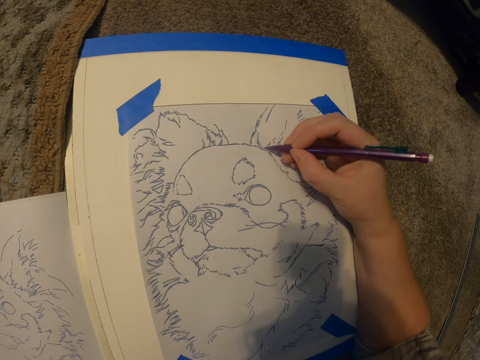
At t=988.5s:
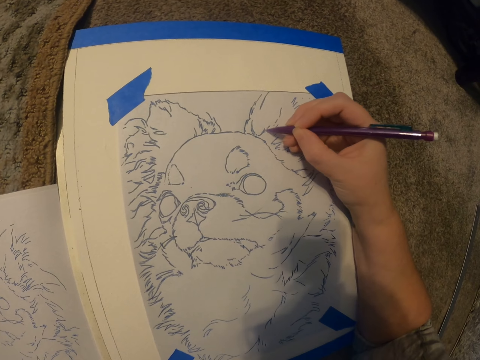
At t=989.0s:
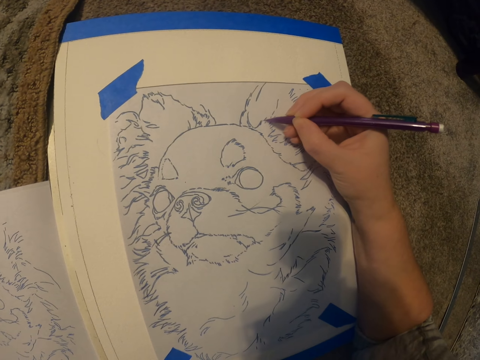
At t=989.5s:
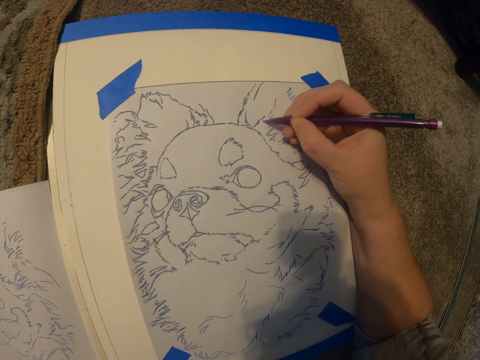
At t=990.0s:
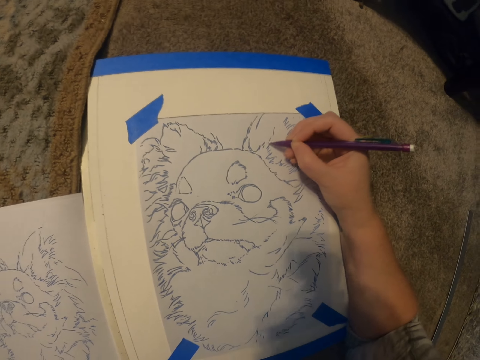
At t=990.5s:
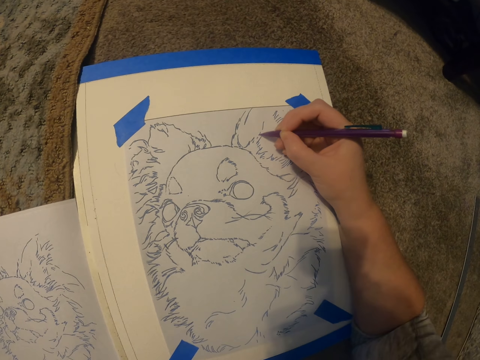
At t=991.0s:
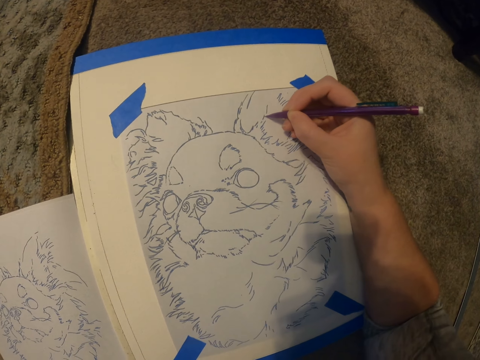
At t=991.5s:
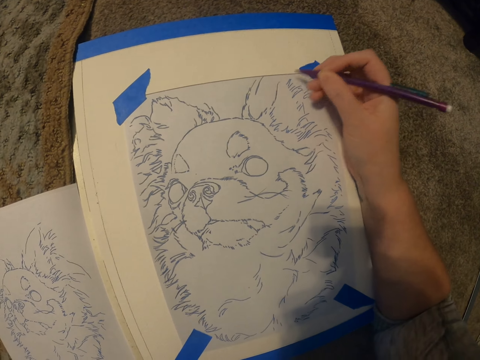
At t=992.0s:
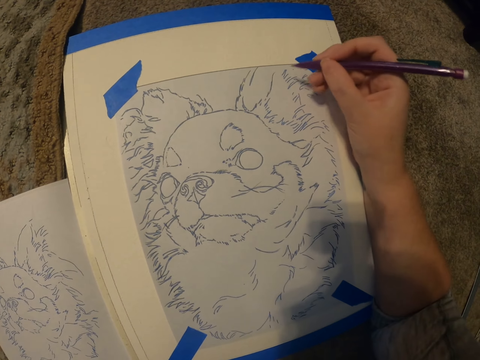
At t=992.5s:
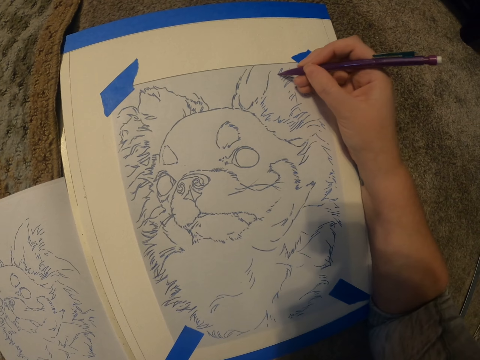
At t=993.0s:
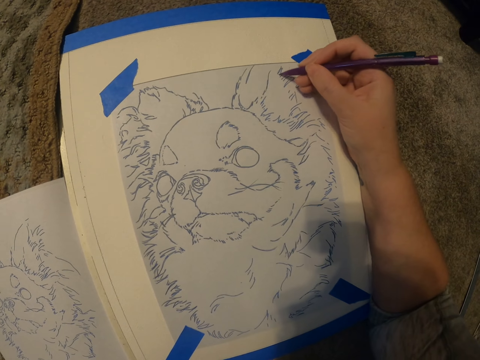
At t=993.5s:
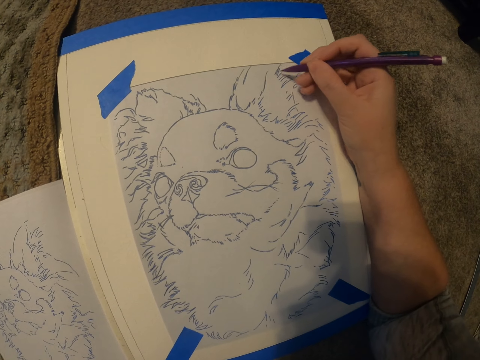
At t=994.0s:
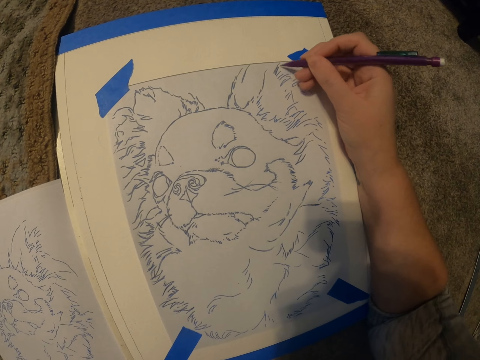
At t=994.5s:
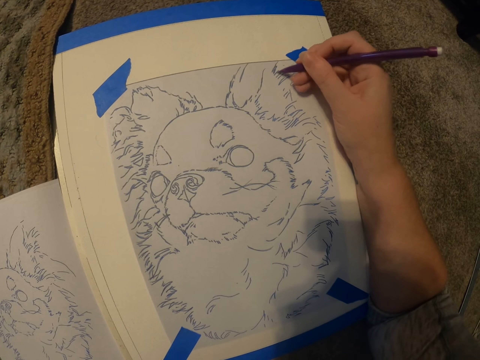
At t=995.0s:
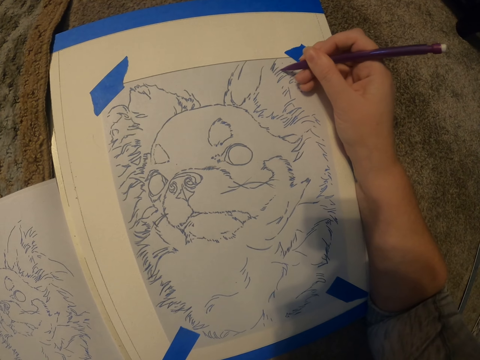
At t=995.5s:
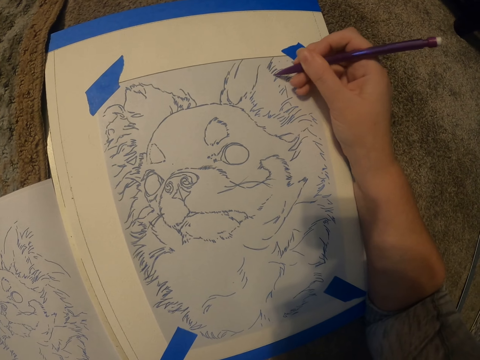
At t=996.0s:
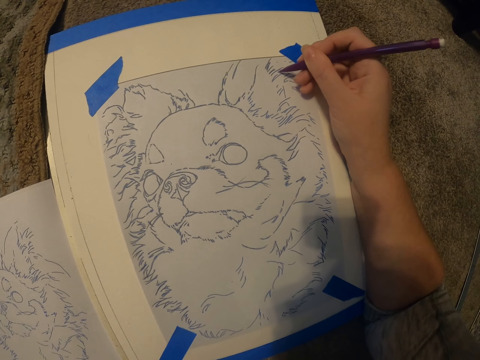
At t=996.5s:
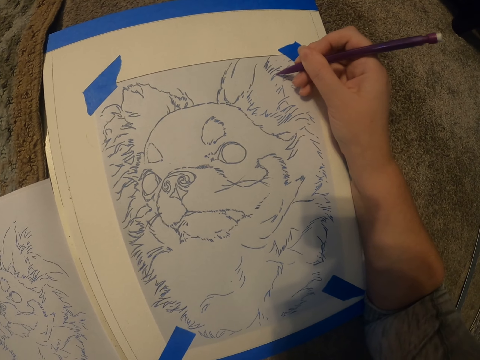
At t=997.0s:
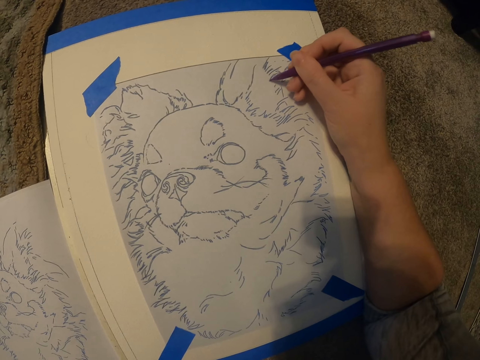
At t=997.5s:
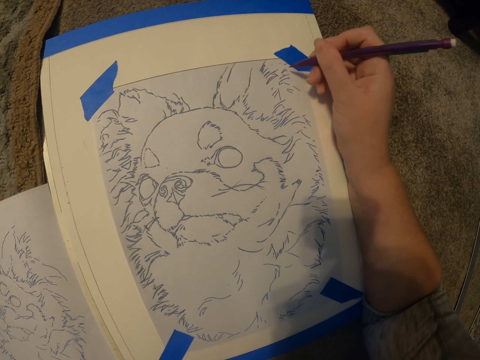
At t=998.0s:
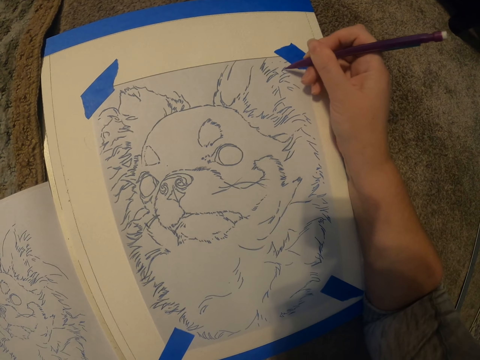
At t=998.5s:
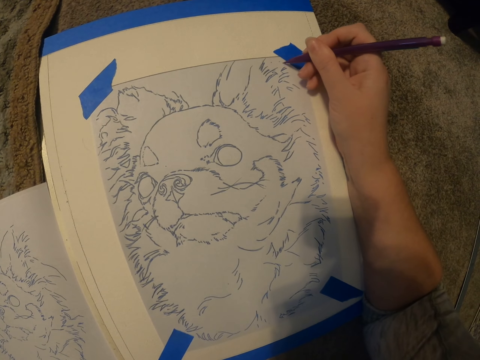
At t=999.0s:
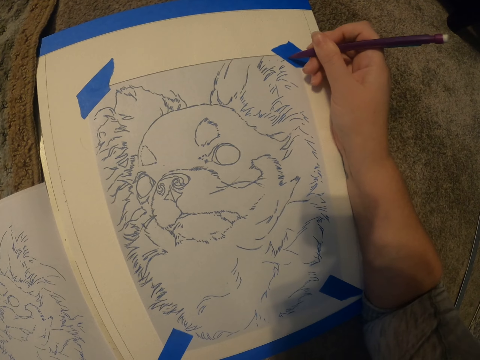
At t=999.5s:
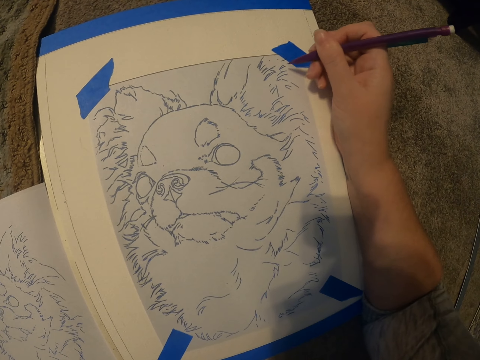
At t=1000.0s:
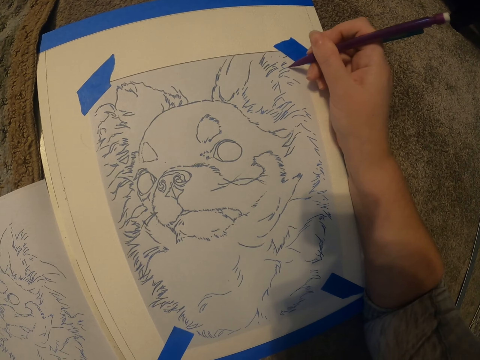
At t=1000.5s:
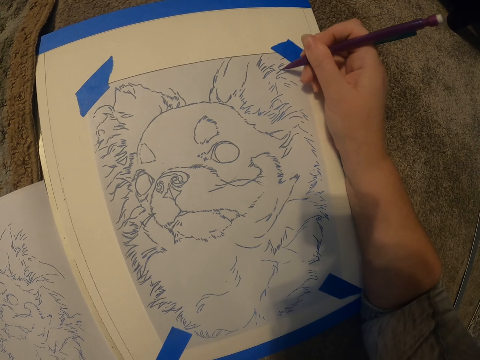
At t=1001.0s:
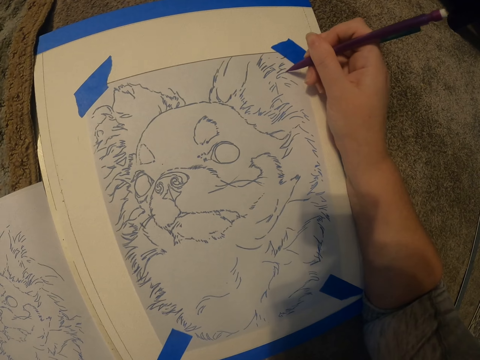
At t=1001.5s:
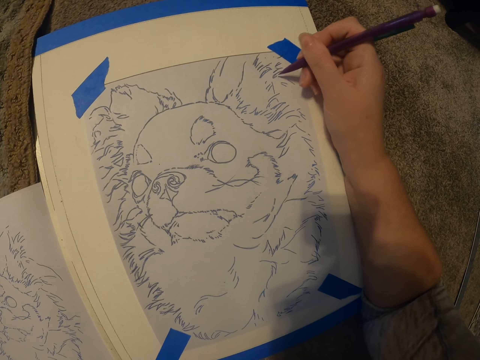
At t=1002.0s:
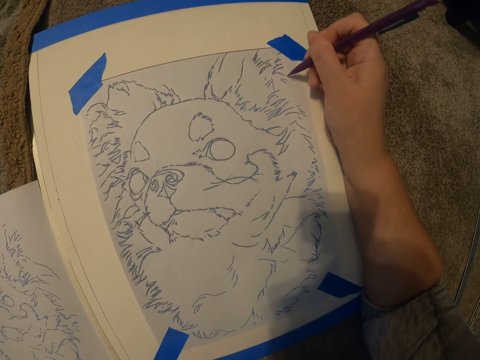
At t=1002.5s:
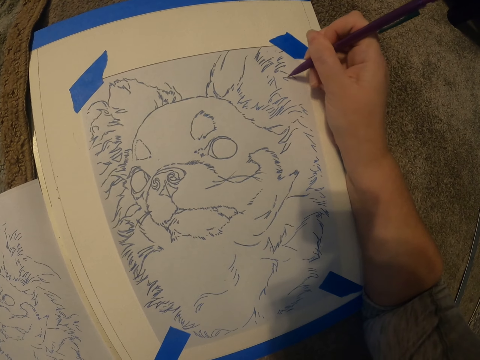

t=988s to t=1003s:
The camera wearer draws the picture on the book. They move the hand with the pen. They draw the picture on the book.

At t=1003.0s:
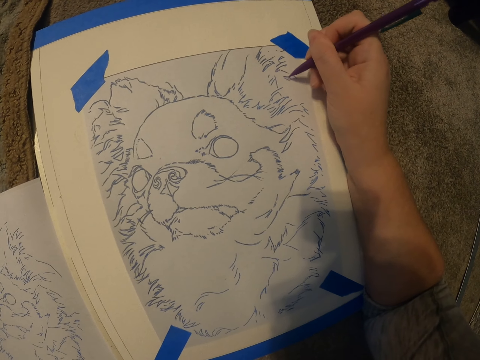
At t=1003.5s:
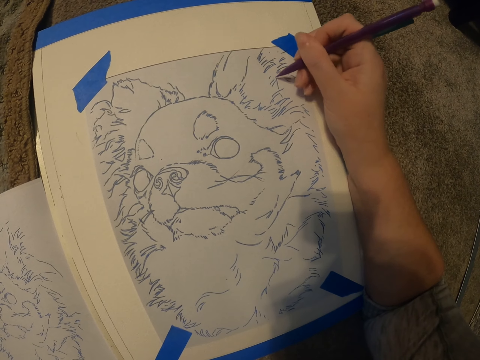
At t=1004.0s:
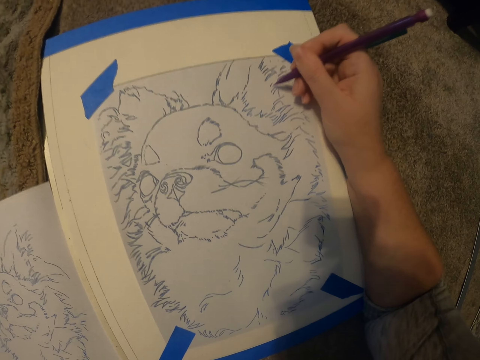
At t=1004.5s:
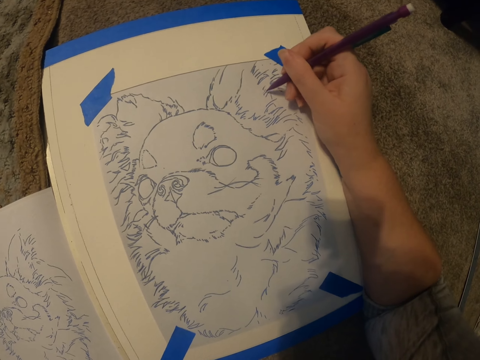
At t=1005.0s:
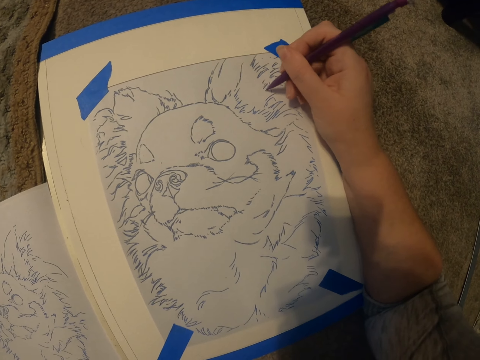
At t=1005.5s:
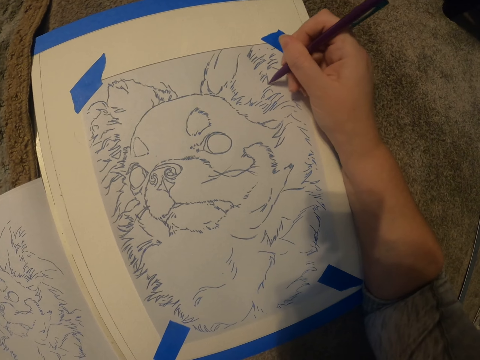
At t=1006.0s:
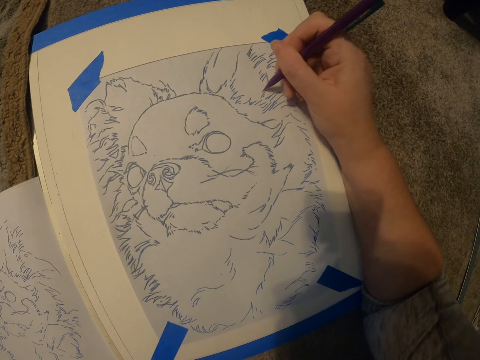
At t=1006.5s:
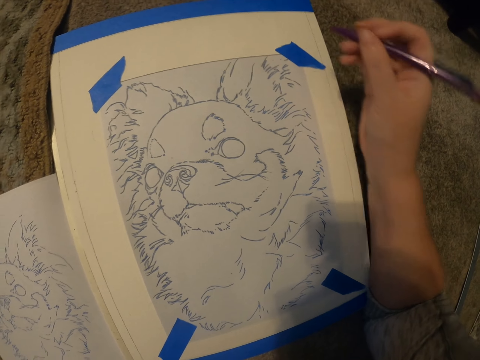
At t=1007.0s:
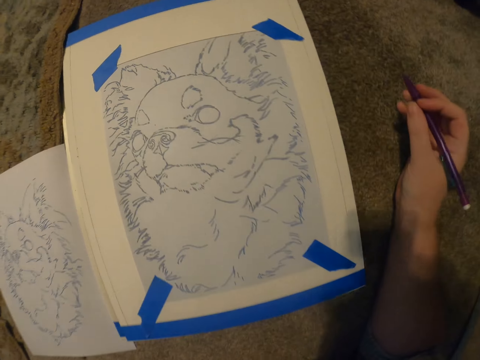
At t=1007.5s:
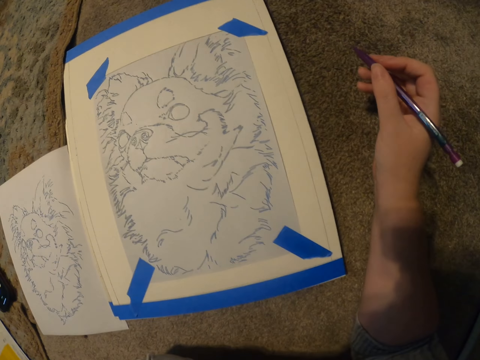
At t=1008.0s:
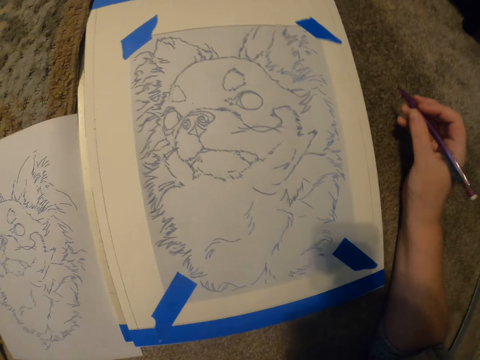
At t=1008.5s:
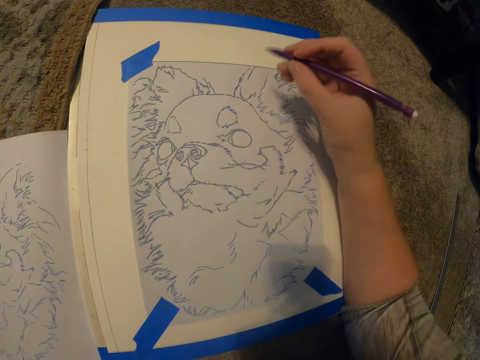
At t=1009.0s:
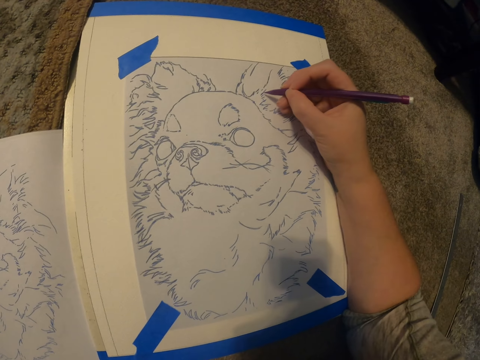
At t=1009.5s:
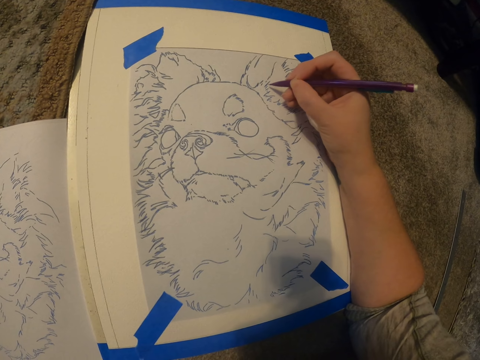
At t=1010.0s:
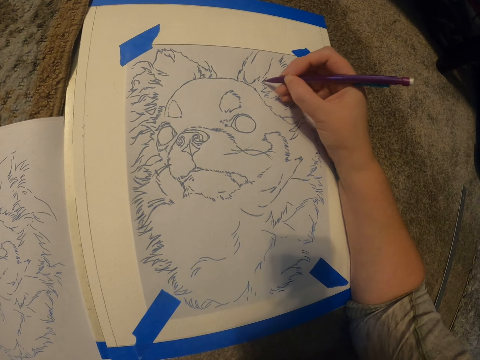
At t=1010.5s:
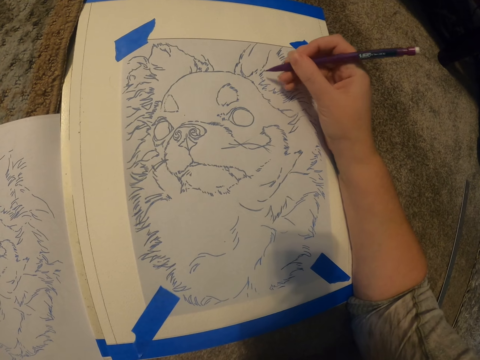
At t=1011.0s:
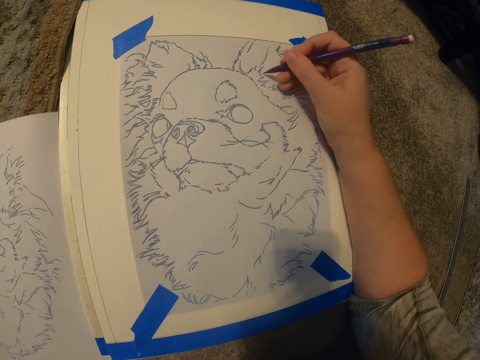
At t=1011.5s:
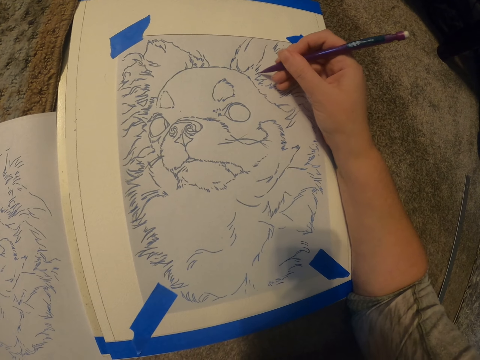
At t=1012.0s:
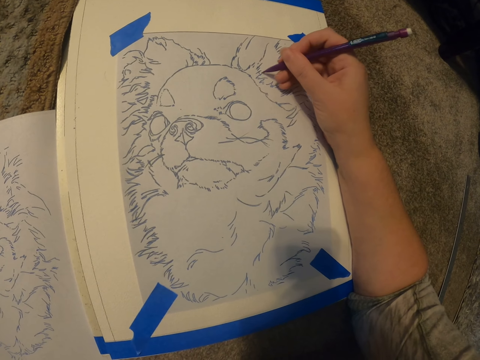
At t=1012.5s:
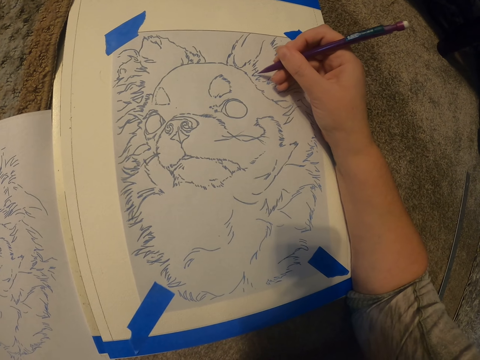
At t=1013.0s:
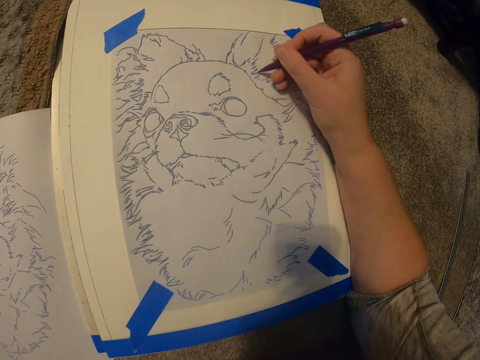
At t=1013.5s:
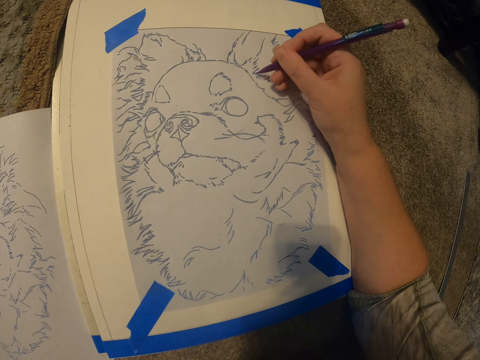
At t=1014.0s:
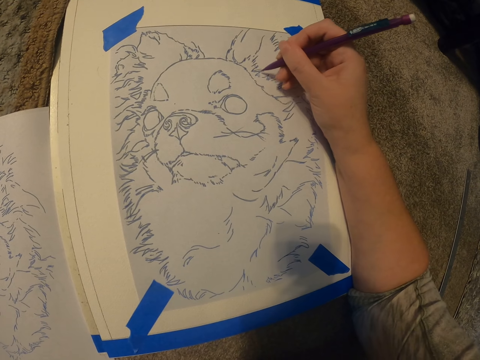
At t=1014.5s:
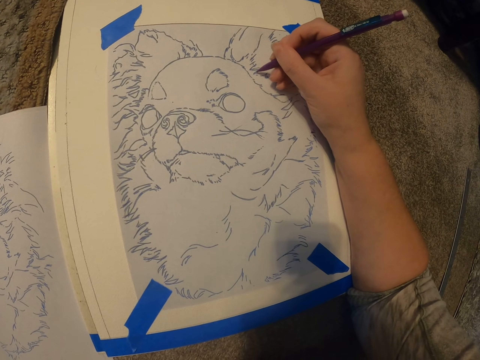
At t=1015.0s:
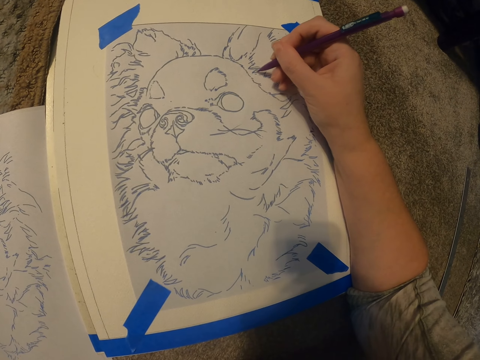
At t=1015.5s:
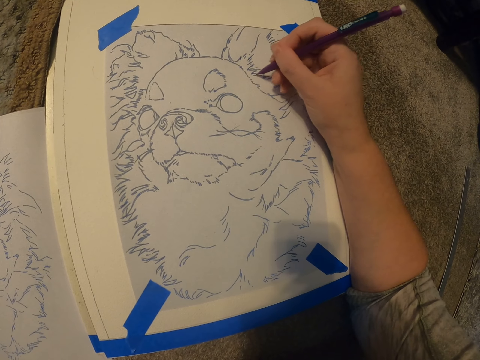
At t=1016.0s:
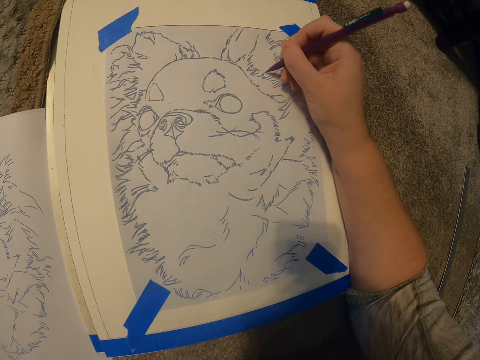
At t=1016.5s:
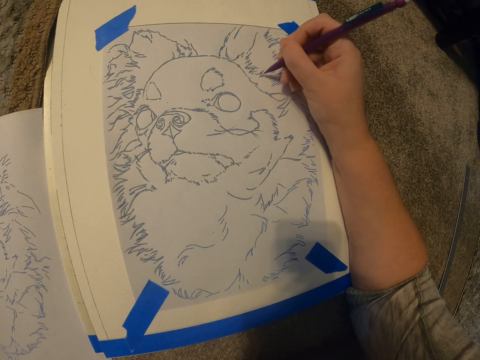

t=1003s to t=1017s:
The camera wearer rests the hand on the floor. They draw the picture on the book.
